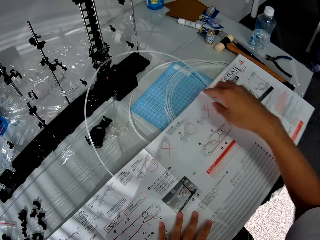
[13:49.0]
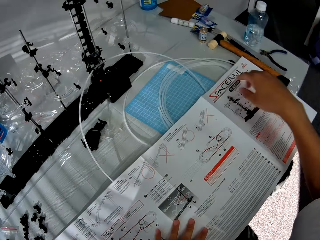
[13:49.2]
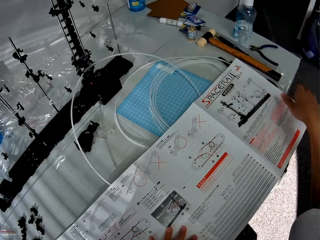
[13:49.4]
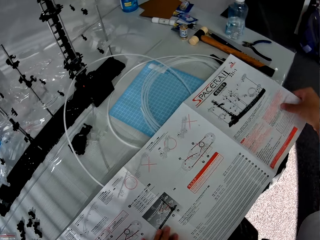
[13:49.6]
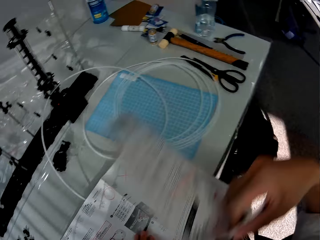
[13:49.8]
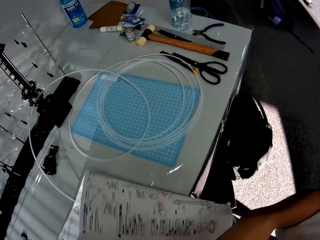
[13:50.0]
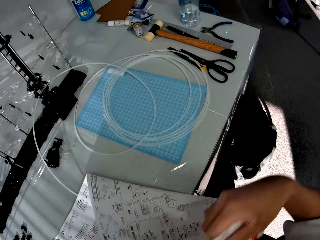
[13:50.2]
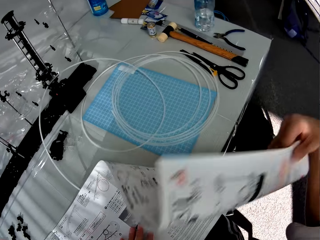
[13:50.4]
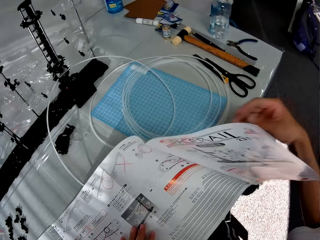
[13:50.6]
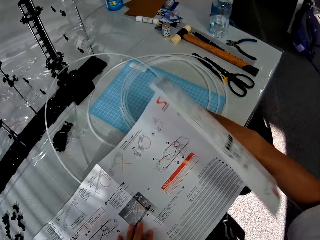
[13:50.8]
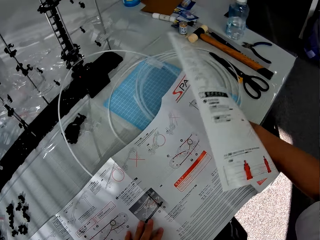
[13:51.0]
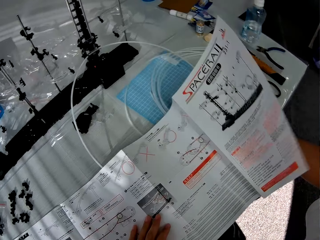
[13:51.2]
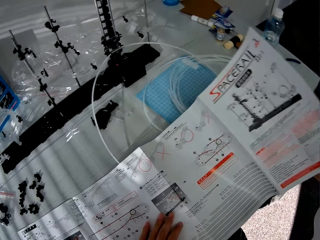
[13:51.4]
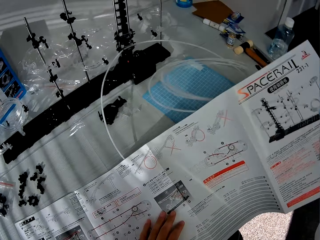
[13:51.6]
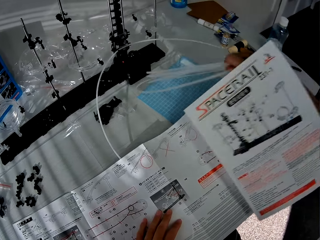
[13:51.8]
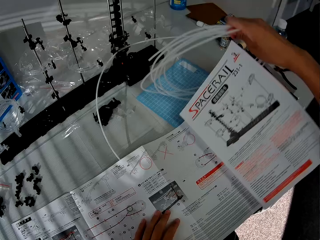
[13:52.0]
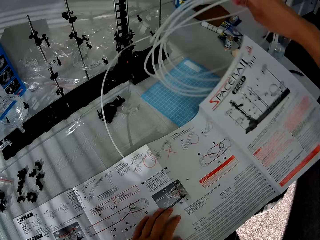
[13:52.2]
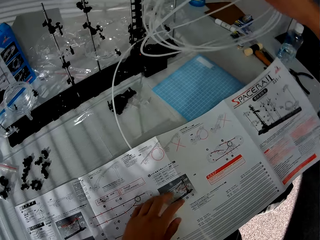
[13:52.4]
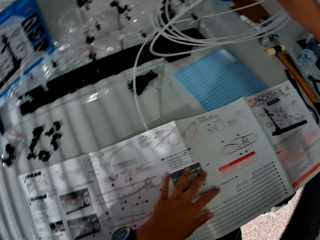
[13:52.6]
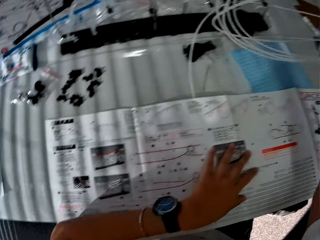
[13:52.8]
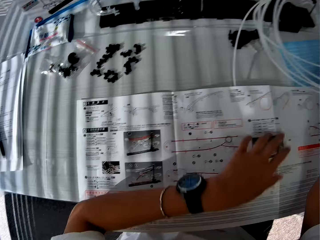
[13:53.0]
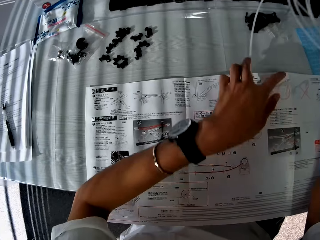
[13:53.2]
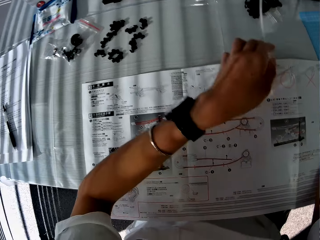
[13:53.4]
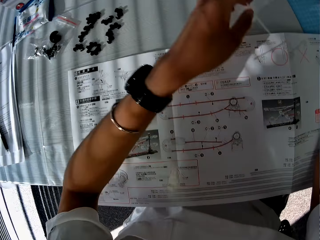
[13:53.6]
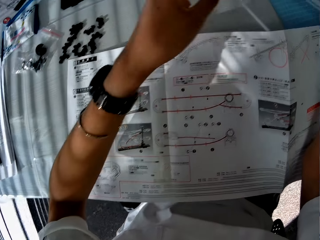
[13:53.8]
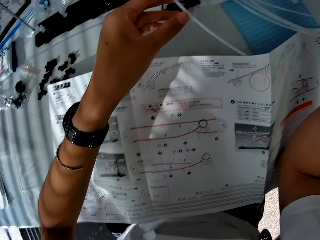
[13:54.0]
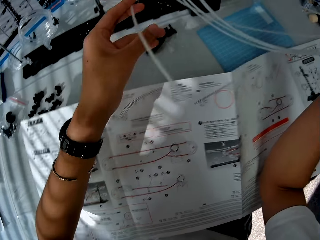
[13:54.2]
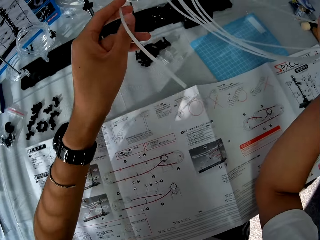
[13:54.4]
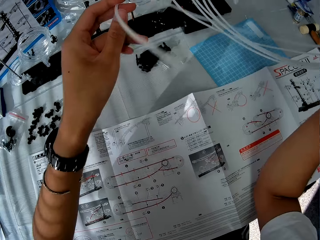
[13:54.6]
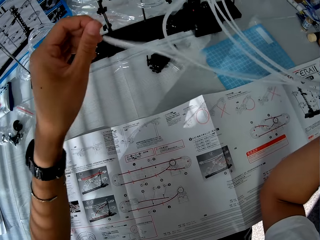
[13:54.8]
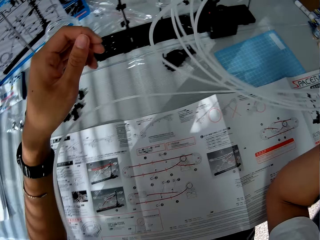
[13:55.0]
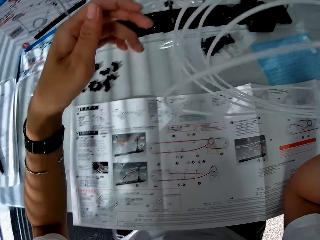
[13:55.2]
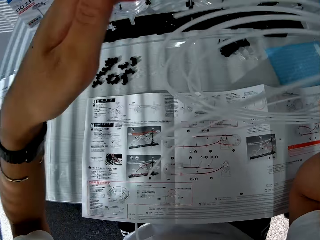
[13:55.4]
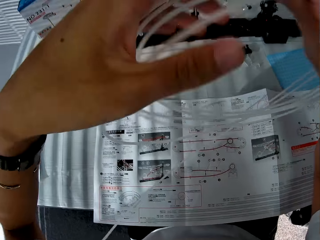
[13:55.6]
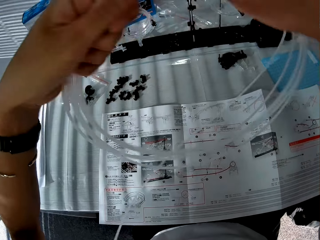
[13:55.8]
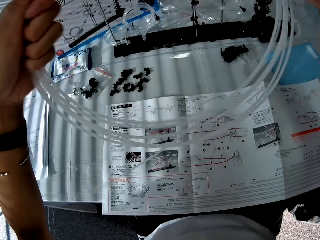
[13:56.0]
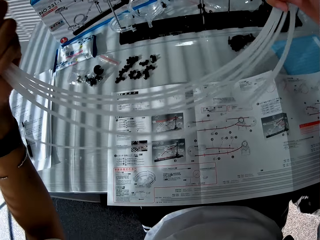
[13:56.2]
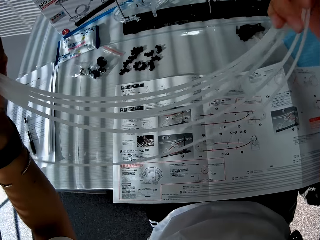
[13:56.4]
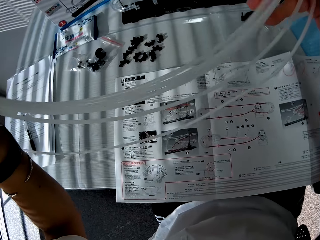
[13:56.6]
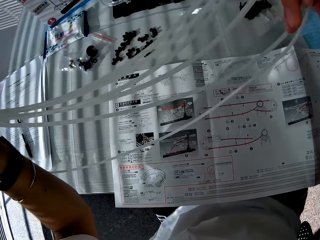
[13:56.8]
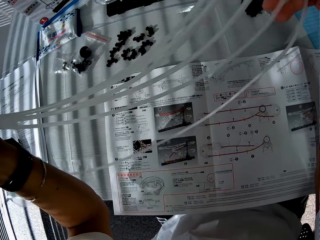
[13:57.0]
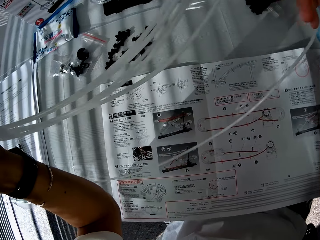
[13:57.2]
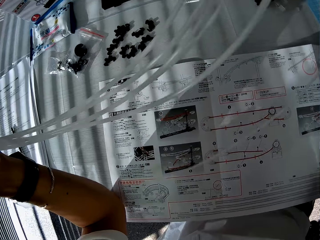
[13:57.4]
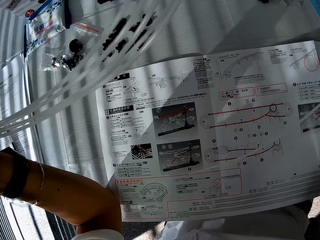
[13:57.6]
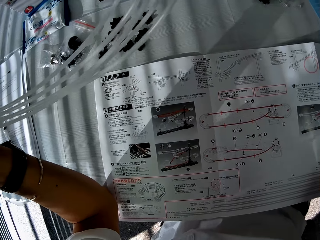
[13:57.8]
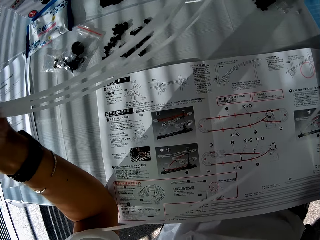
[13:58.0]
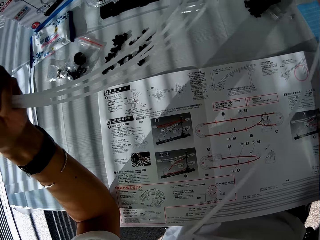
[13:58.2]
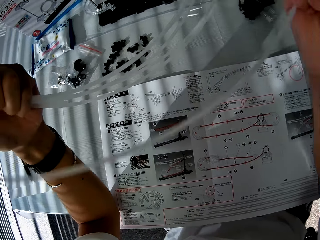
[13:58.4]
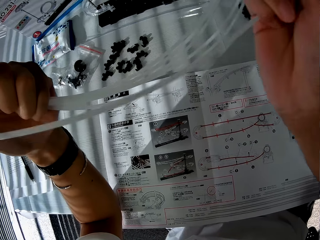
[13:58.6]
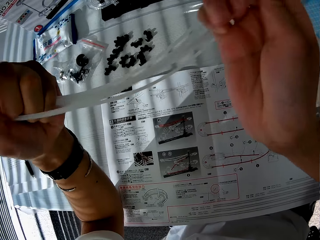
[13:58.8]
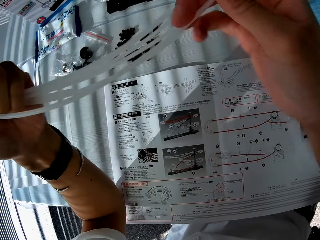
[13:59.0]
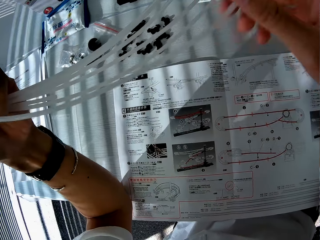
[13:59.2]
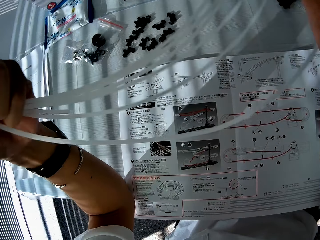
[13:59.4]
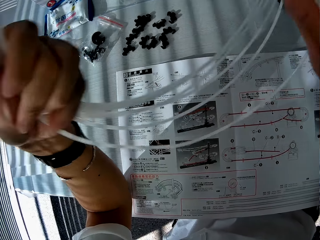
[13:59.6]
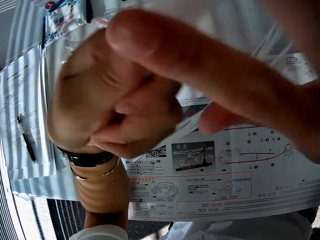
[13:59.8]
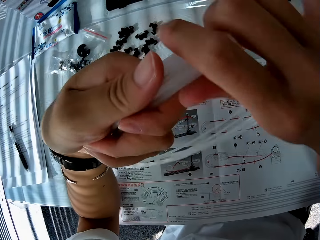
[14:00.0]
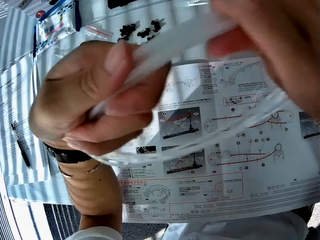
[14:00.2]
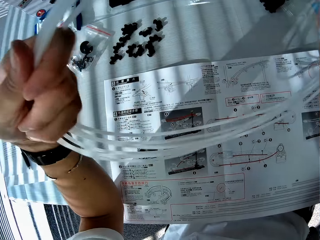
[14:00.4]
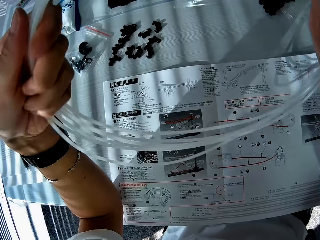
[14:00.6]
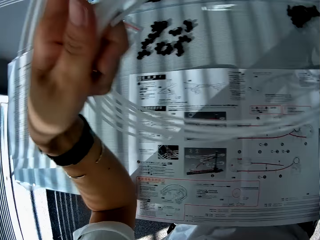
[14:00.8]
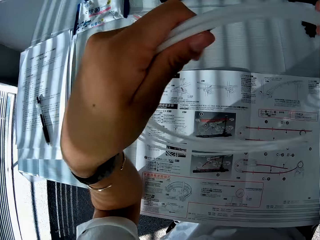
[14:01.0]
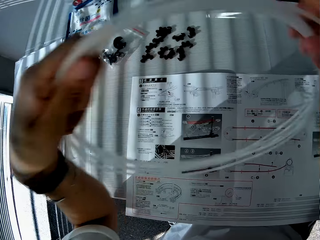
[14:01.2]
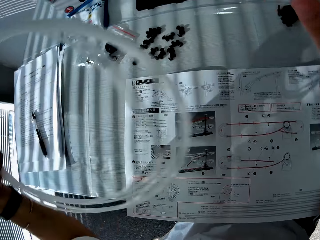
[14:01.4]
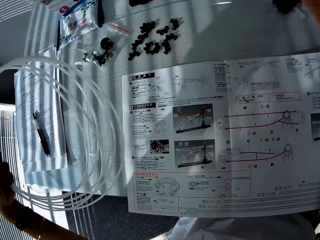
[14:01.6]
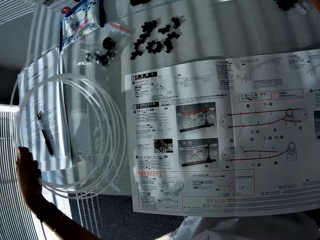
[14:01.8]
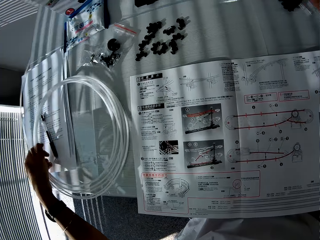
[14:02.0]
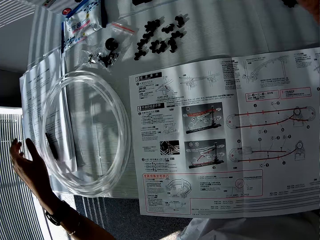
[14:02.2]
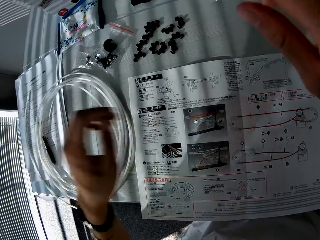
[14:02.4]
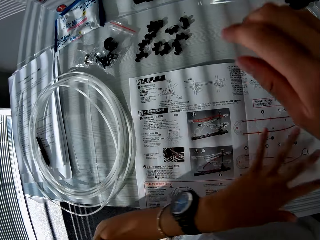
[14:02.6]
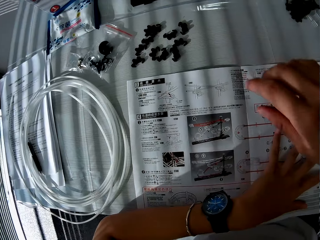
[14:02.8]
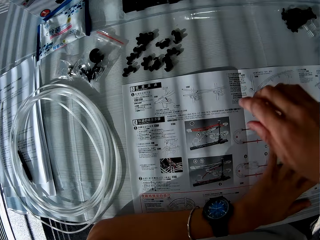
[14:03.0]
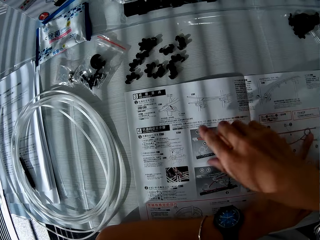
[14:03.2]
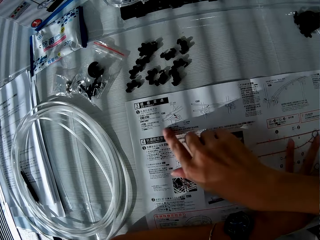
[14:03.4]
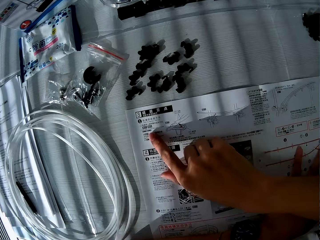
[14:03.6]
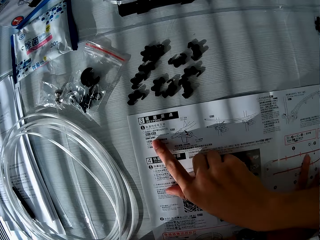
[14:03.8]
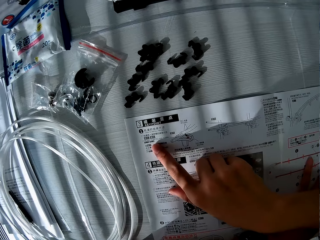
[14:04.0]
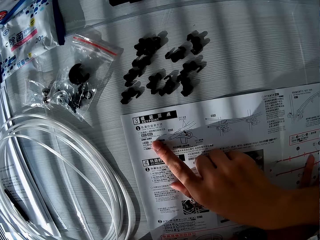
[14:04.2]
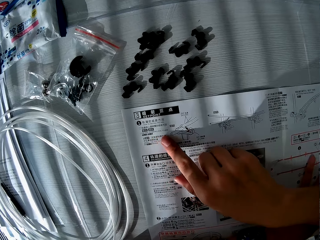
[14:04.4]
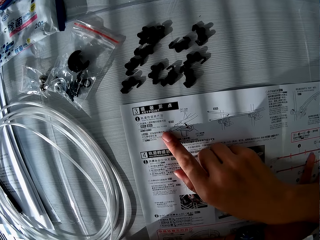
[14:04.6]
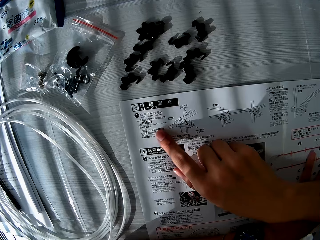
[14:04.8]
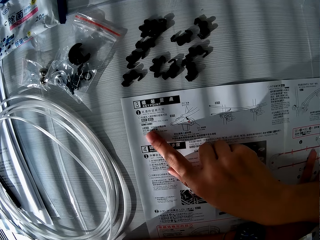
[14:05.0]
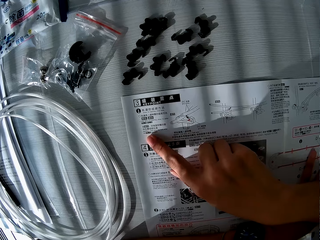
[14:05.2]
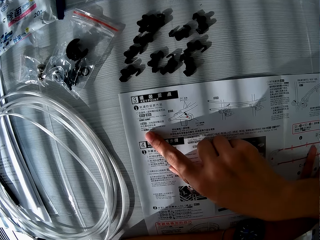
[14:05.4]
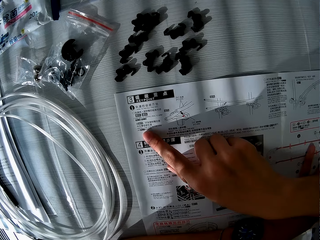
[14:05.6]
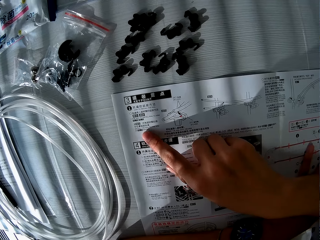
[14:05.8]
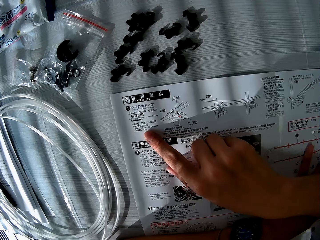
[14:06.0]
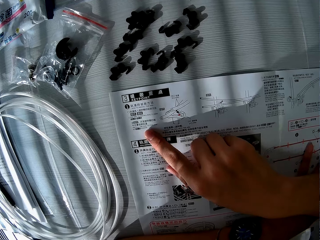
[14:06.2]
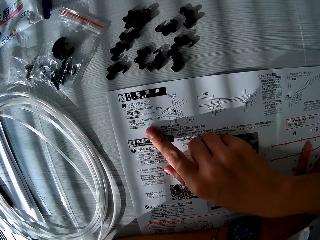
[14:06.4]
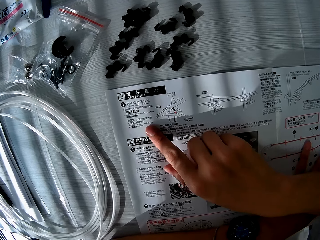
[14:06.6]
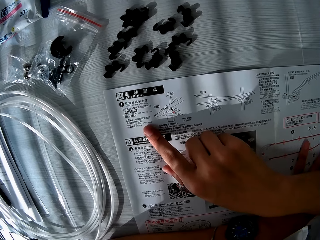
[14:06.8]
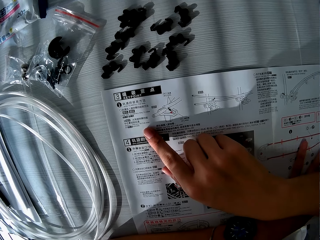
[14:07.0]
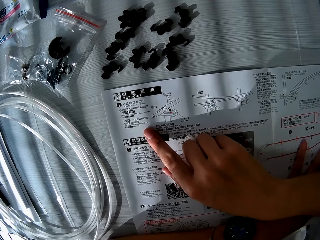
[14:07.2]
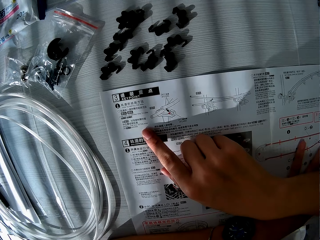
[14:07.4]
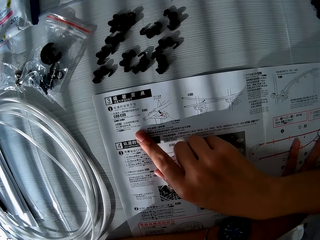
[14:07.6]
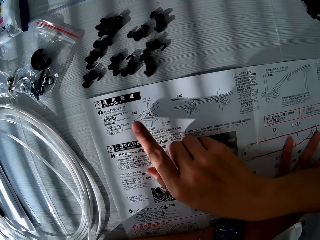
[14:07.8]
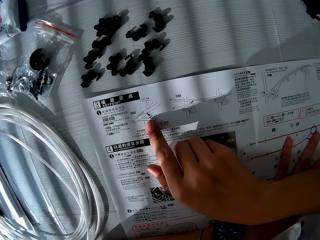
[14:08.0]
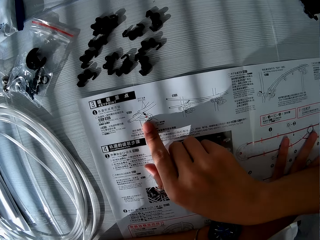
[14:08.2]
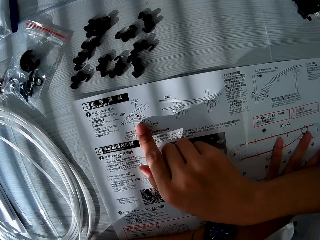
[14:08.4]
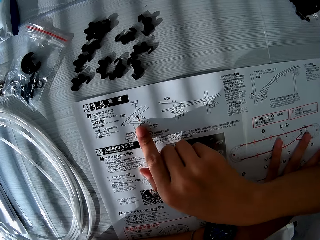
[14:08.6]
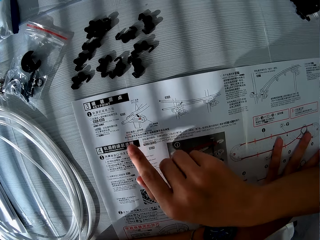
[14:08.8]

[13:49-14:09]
The camera wearer looks around. He grabs the paper manual with his right hand. He flips the instruction booklet over. He picks up the standard rail from the table. He rolls the standard rail together. He puts the standard rail on the table. He looks at the instruction booklet.

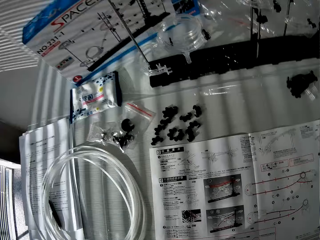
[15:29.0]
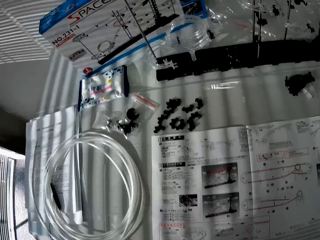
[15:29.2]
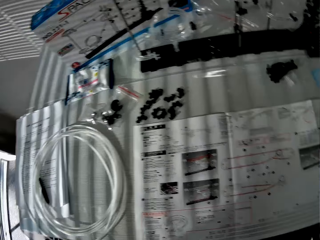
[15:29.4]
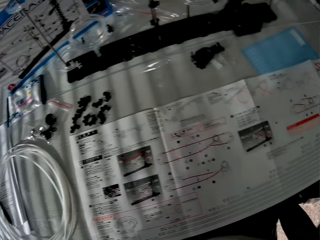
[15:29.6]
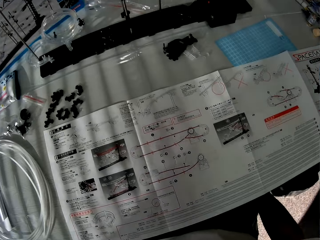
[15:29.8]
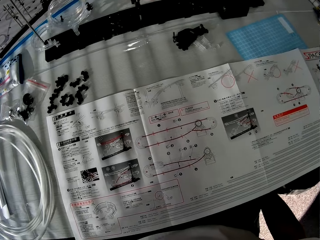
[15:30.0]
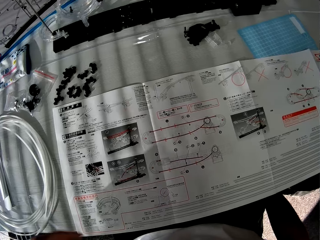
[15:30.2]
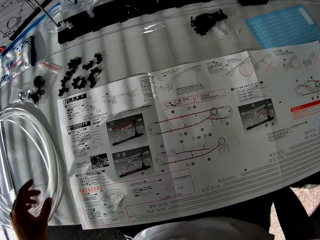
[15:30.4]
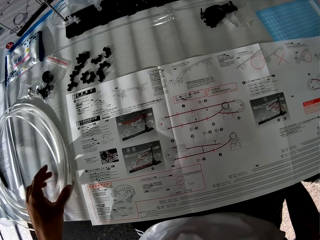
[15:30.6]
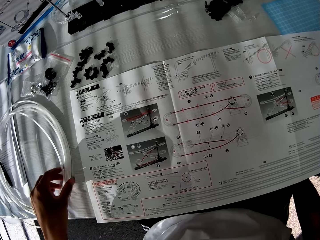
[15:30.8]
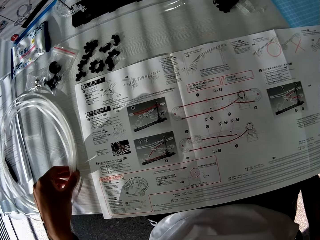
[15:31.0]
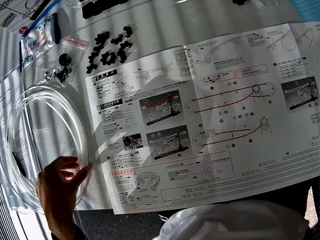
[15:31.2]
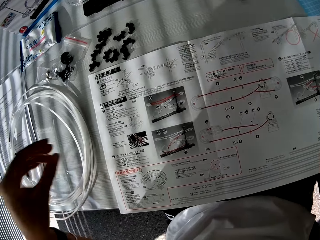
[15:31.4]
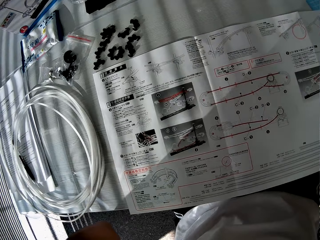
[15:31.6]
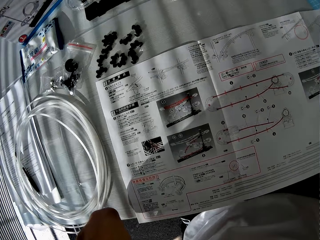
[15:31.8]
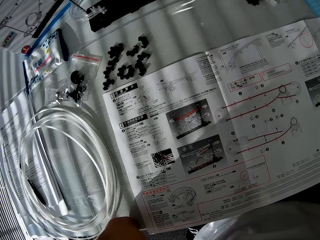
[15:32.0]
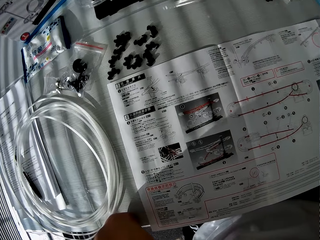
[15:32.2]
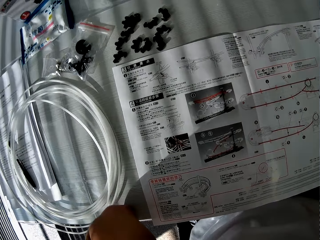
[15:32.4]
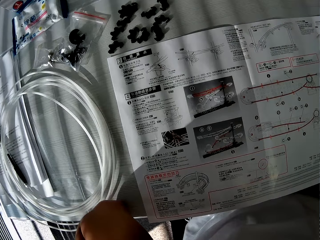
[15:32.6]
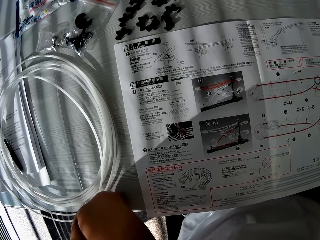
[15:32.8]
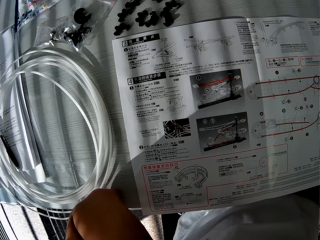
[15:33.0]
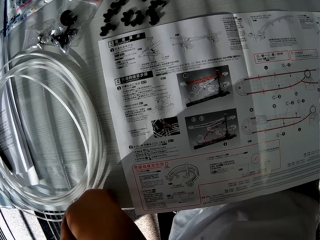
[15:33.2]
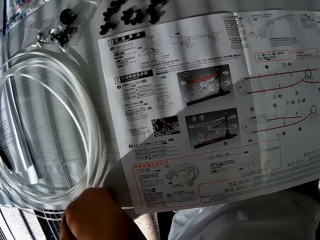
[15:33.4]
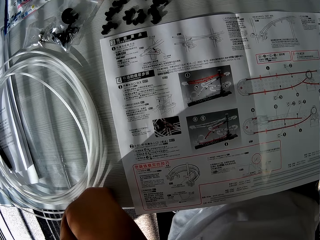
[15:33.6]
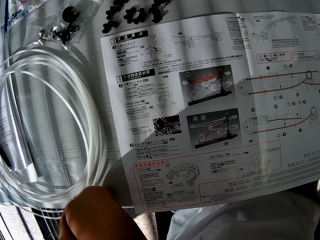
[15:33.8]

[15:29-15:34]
The camera wearer holds the standard rail. They look at the instruction booklet.
